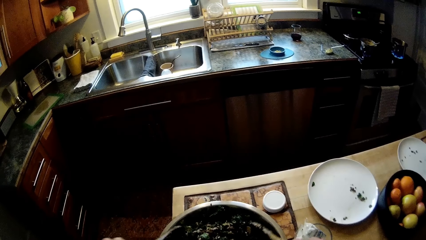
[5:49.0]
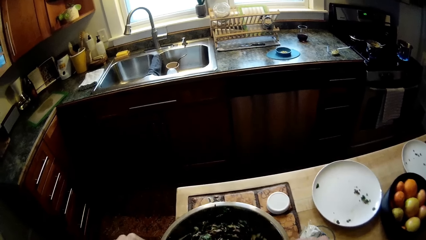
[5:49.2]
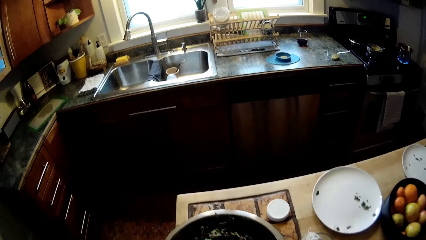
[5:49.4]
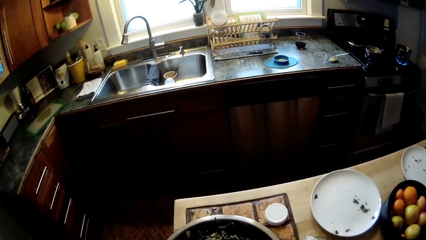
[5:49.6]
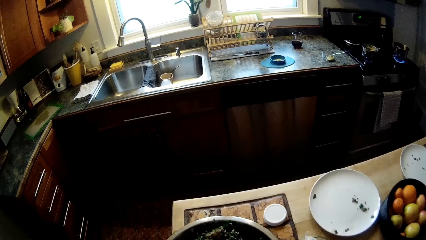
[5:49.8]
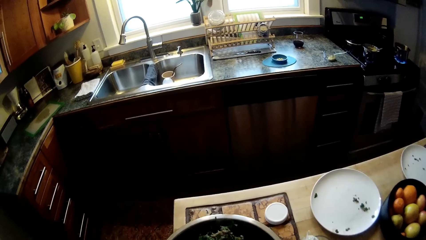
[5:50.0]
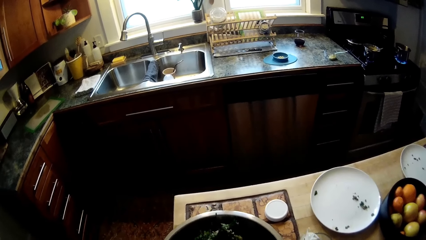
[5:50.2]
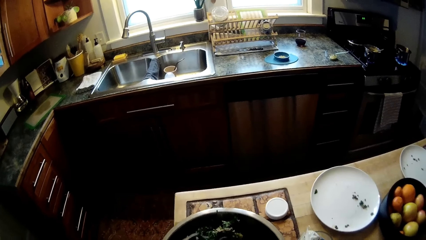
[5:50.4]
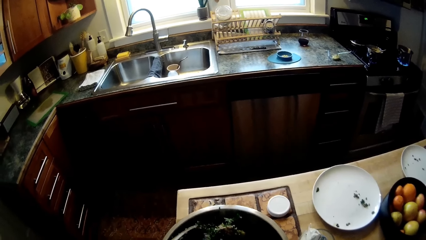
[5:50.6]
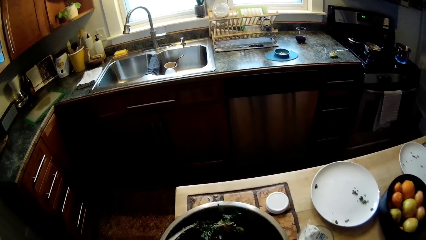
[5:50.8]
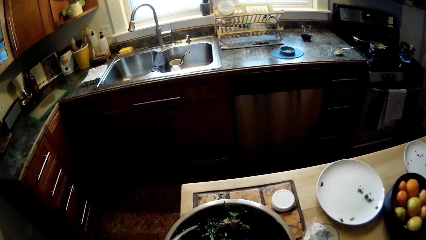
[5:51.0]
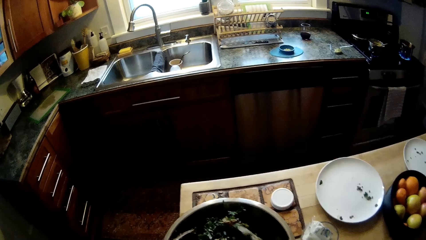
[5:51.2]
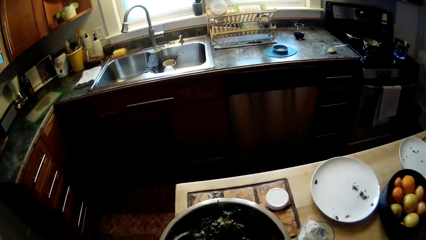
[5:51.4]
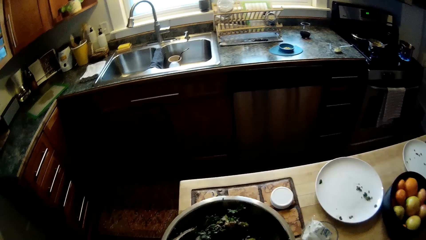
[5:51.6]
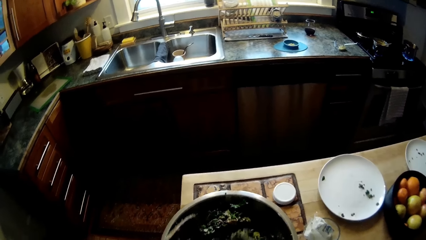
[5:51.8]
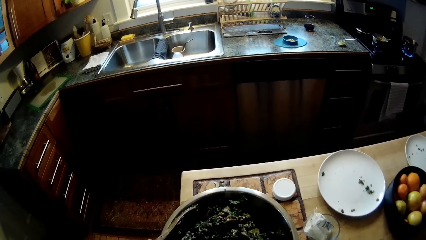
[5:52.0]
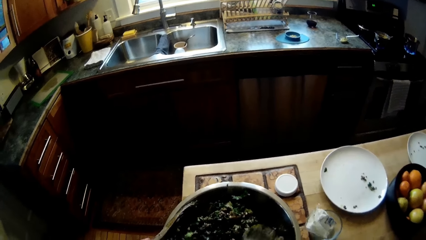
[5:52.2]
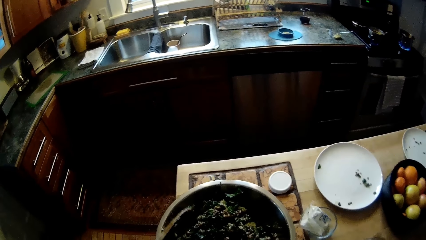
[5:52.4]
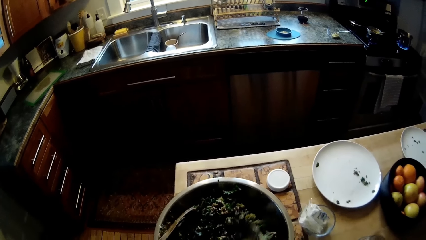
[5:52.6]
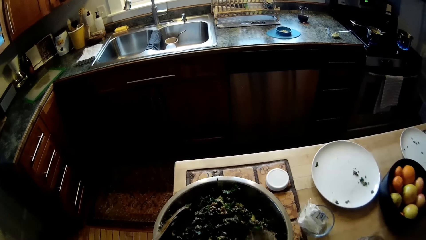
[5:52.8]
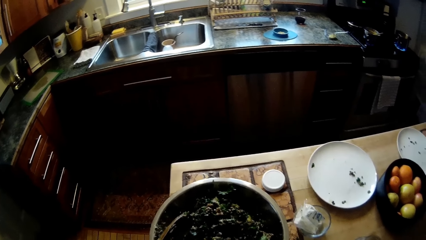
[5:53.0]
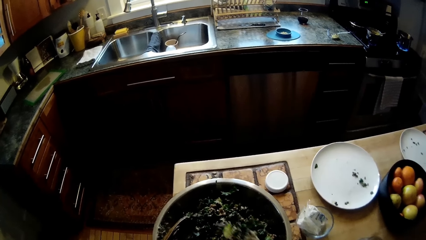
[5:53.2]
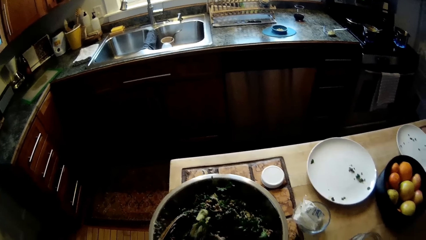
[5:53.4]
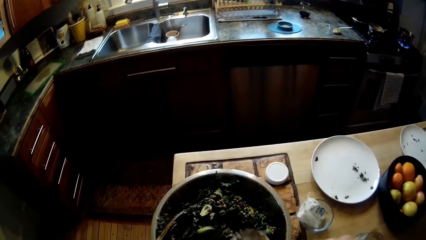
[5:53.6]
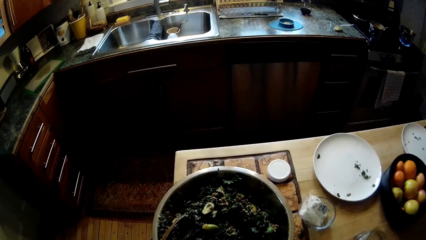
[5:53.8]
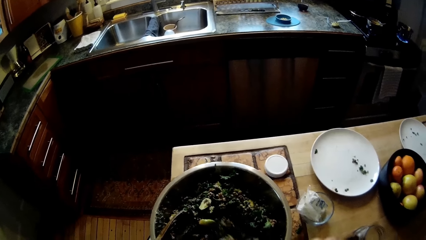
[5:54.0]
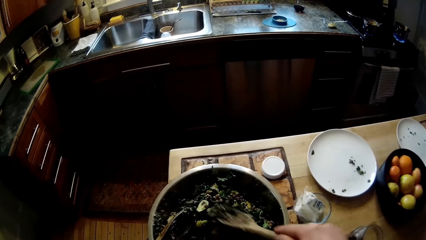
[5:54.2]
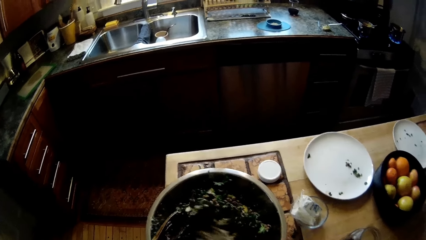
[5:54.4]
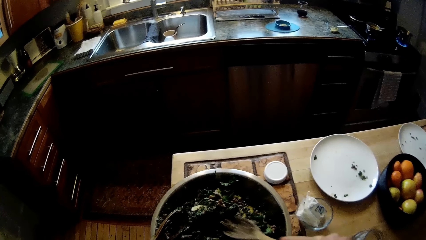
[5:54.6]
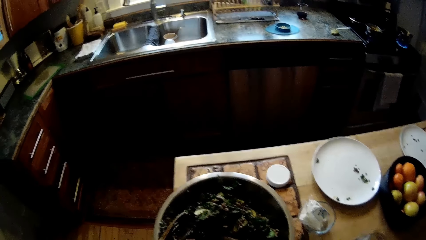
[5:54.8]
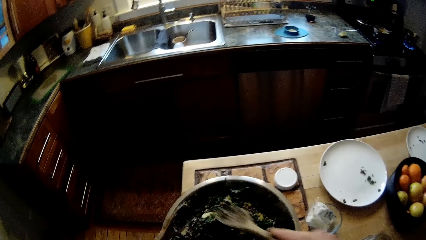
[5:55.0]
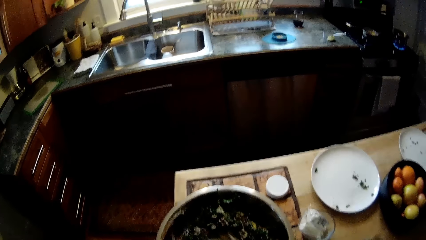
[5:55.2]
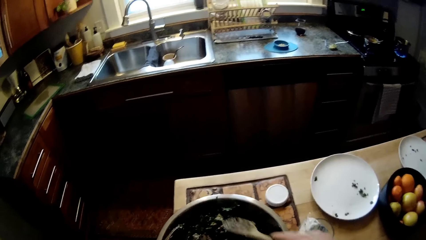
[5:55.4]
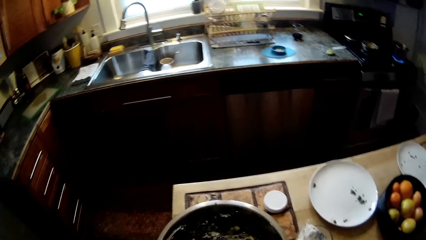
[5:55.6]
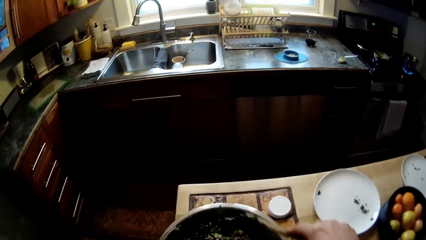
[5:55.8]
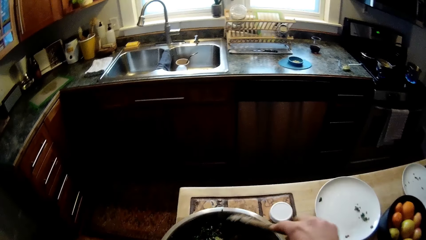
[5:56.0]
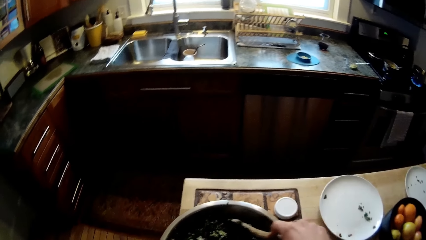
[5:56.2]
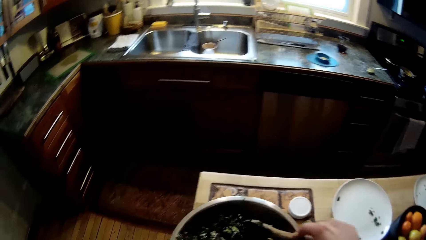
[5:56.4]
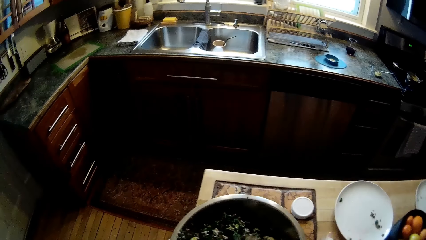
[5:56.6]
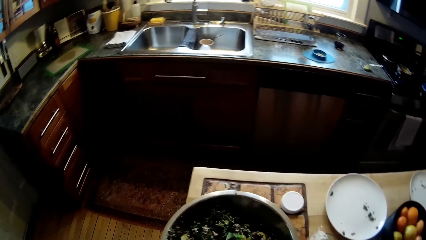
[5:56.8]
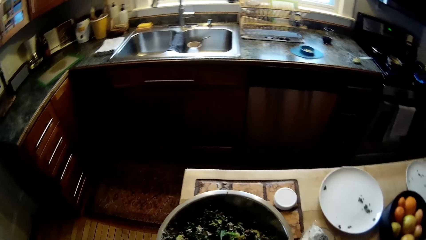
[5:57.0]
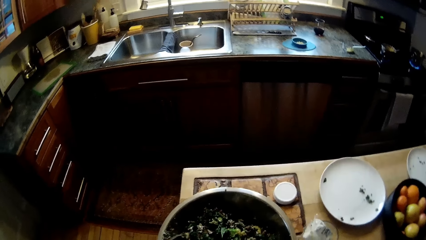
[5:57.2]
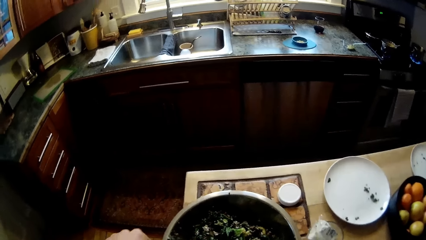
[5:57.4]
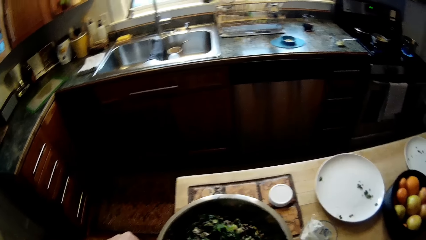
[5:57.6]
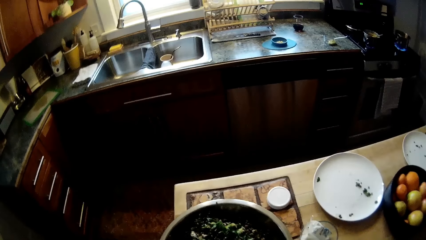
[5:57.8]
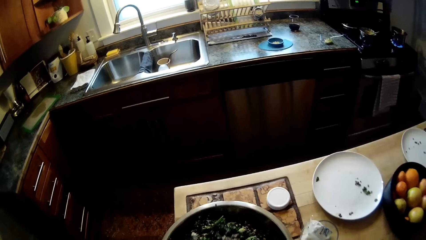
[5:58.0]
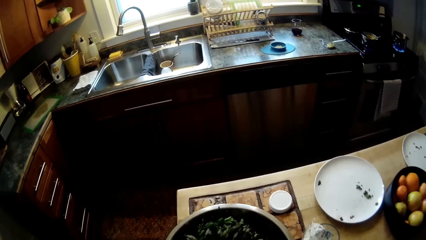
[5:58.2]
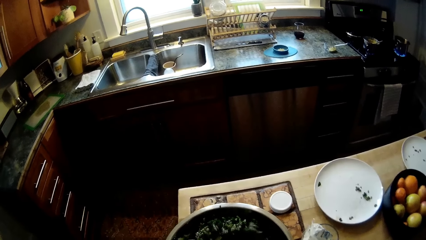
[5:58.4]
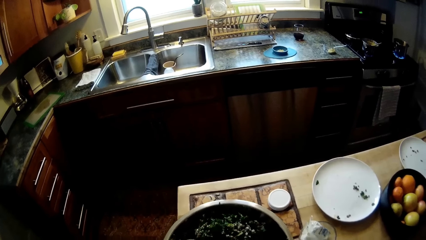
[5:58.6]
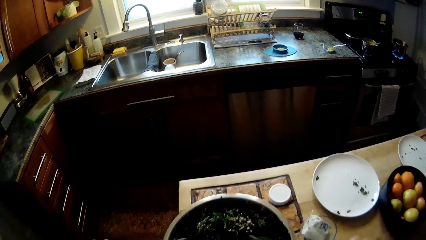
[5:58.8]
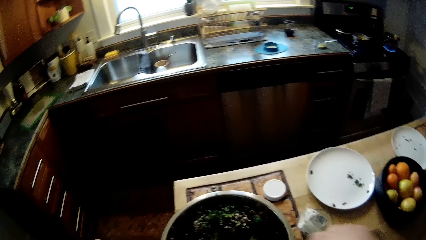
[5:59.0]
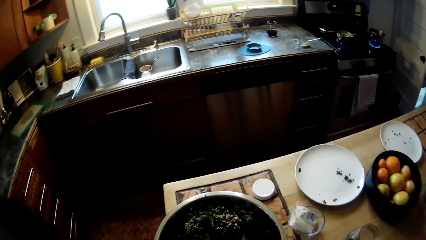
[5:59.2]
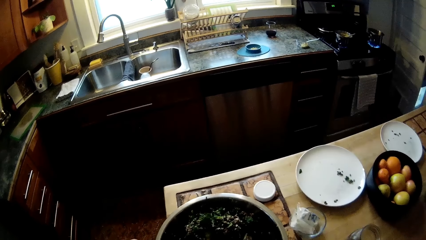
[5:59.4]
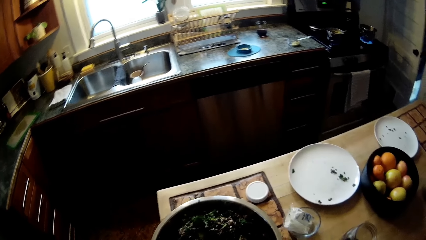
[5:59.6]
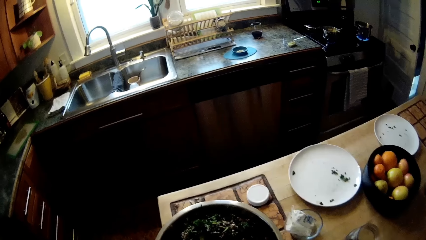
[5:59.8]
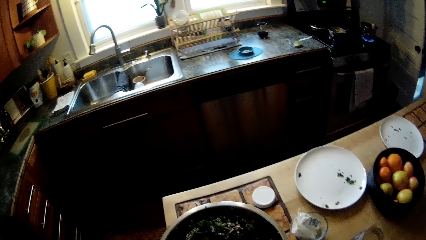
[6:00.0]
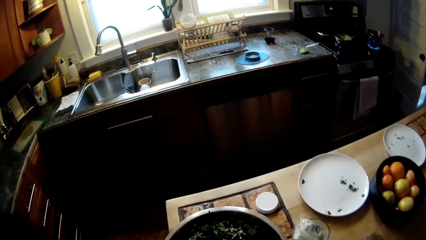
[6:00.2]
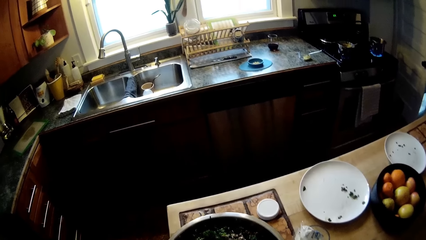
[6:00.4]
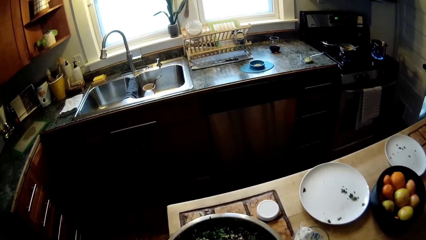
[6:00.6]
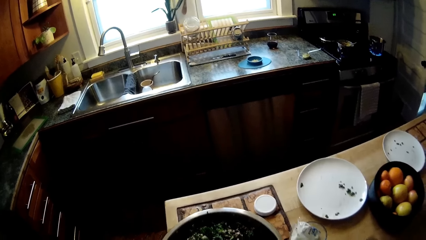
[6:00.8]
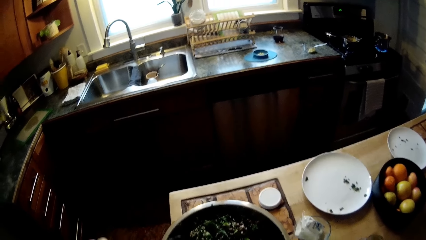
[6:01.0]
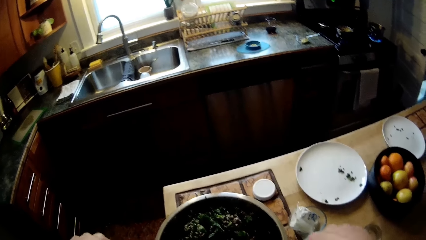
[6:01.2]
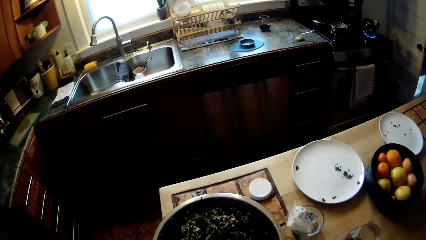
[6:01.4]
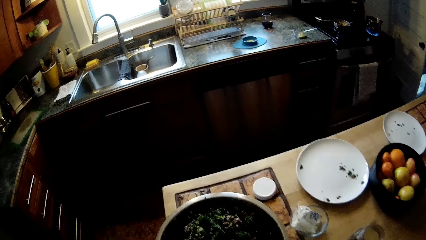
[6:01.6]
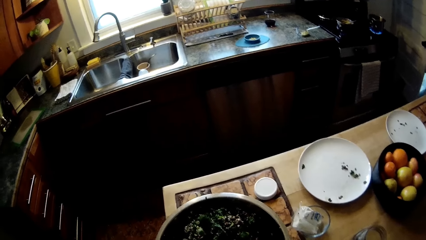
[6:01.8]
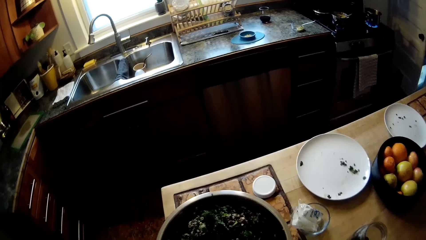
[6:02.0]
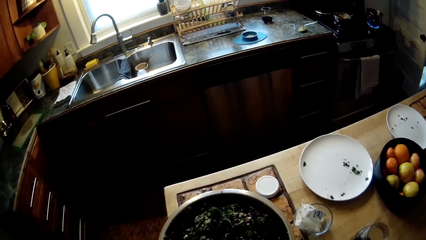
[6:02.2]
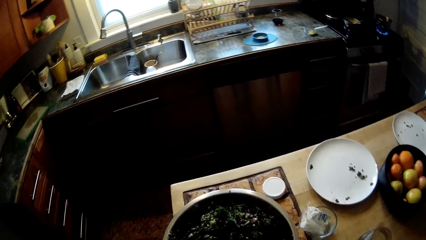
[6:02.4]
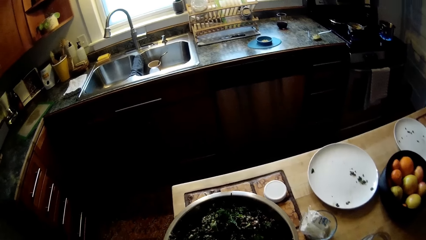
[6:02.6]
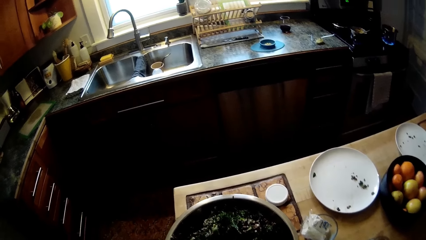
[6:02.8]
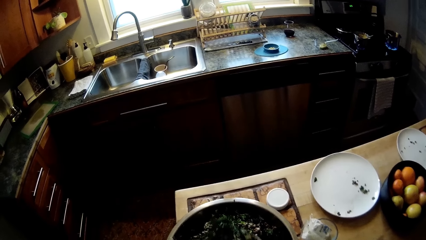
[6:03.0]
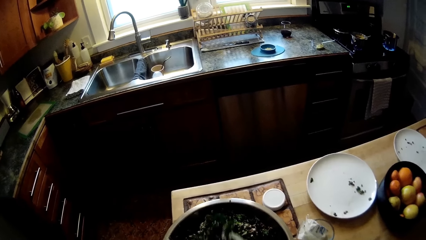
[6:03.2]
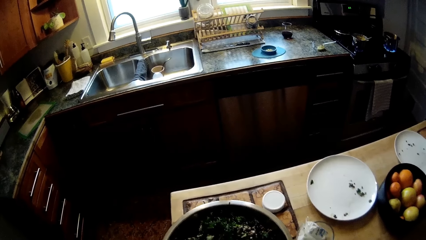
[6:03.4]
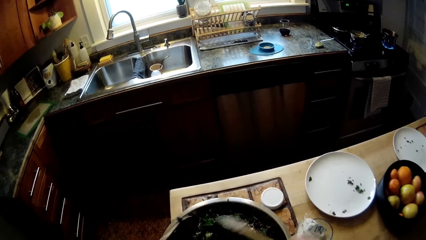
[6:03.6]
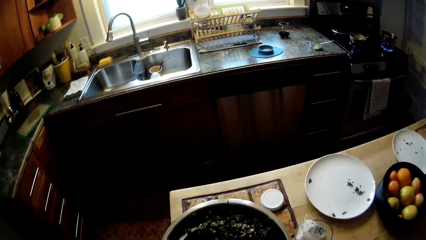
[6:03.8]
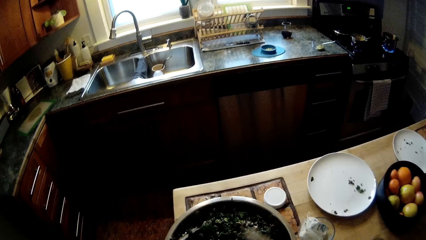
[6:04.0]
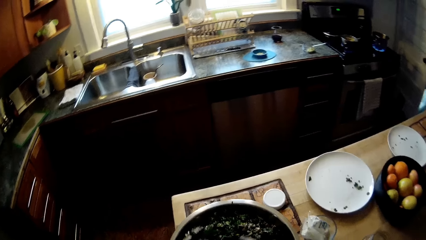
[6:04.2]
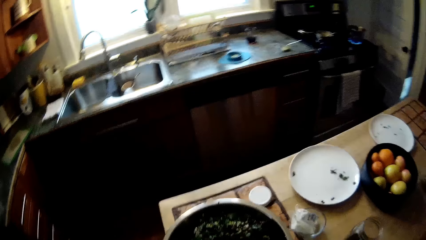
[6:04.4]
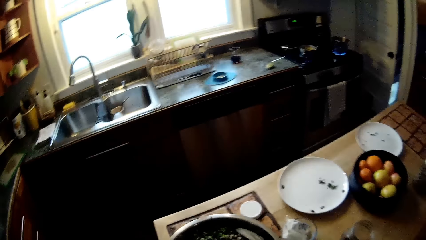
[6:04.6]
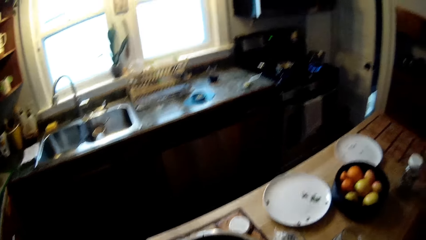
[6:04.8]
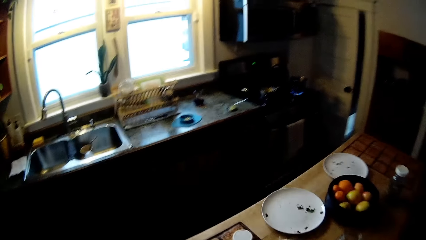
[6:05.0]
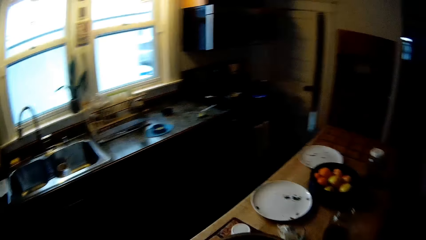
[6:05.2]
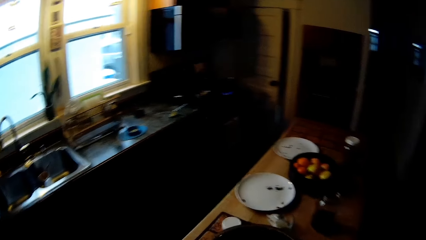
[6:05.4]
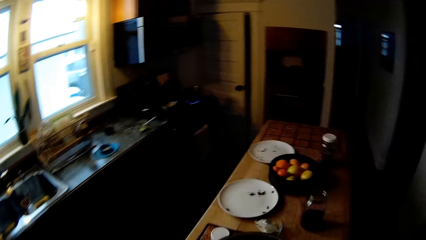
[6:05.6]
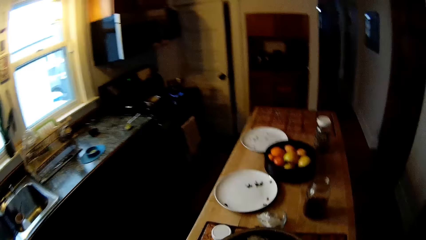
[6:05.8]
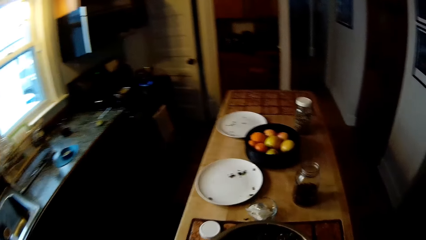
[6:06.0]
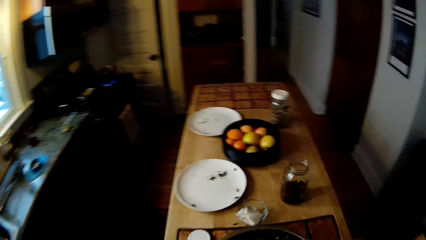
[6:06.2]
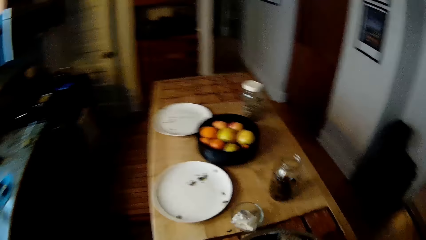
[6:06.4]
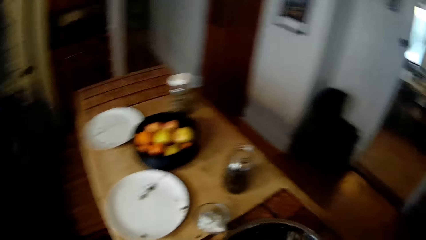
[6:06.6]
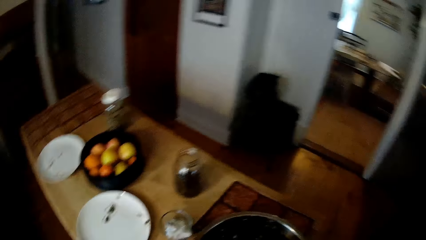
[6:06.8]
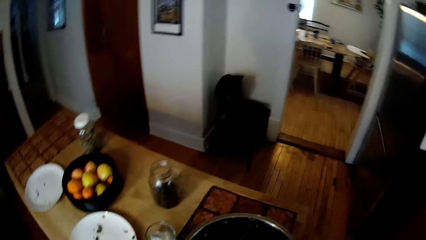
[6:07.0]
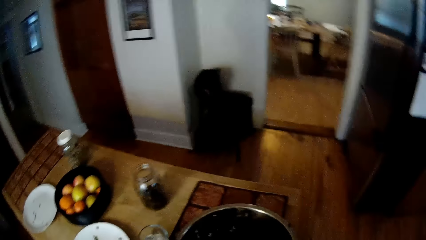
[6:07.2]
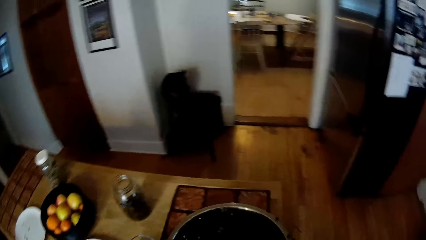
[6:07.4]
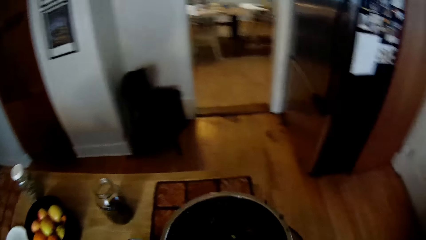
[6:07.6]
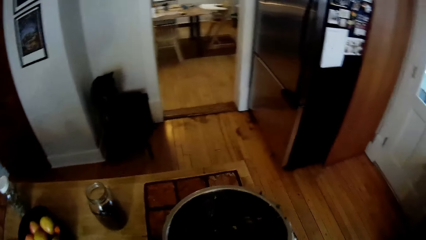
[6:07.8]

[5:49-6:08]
The camera wearer stirs salad in the bowl with the wooden spoon in his left hand. He walks around the counter.
